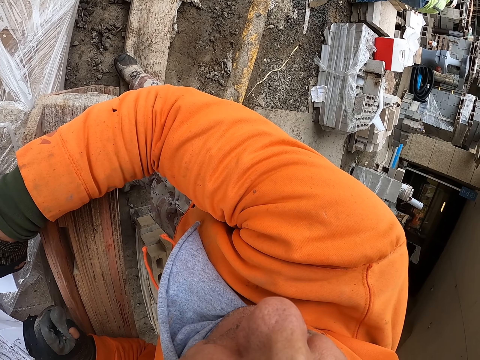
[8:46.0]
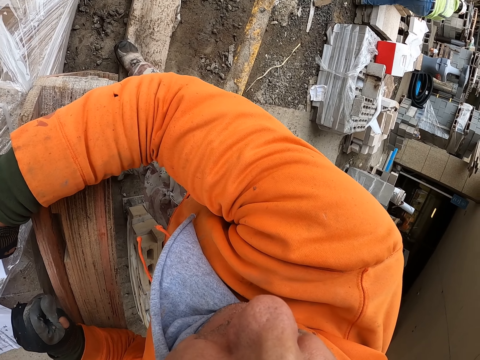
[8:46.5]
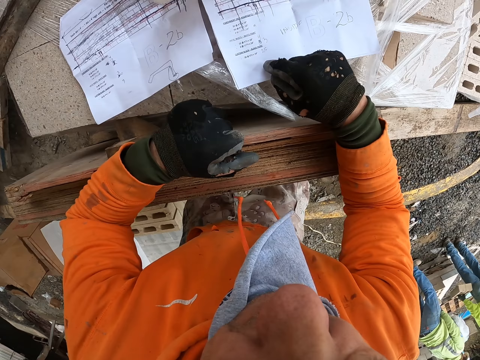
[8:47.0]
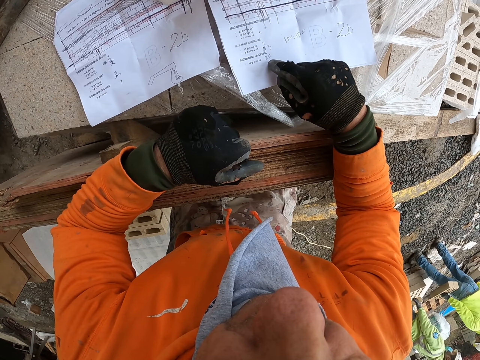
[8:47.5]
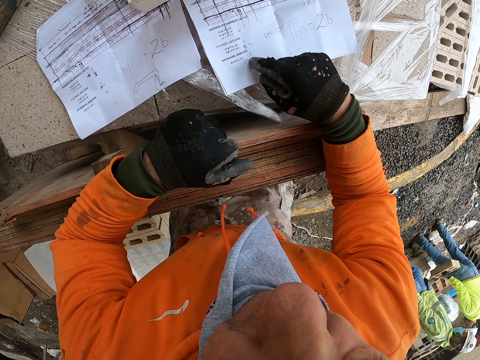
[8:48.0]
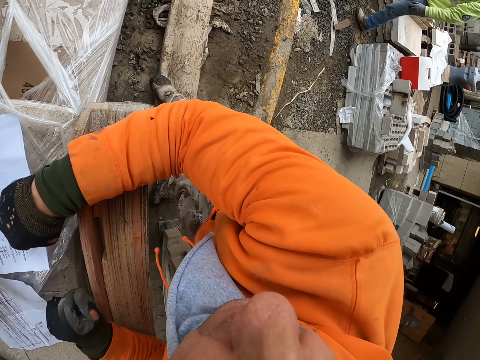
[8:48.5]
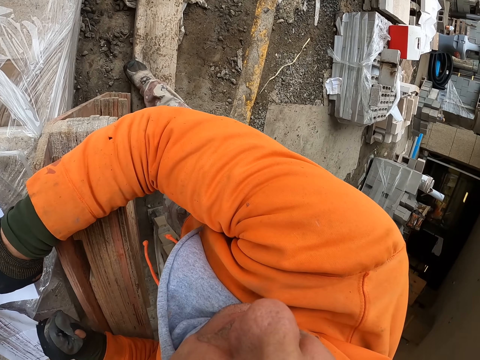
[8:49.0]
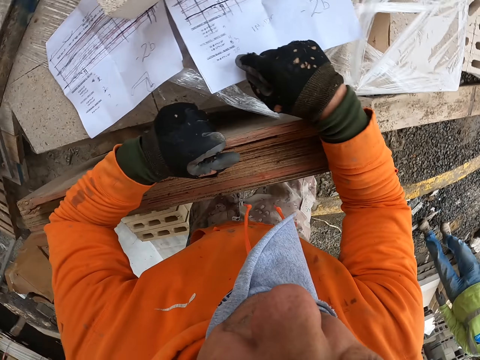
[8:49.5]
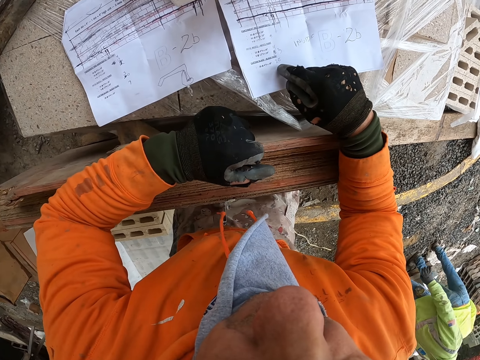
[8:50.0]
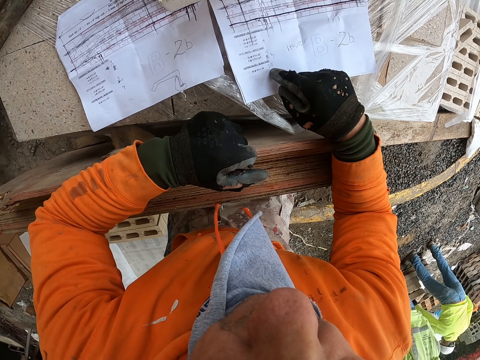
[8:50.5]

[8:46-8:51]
The camera wearer reads a paper. They look around. They check papers.
